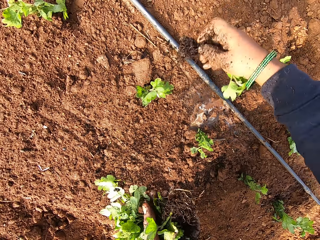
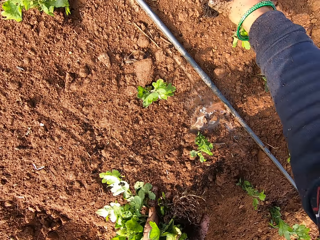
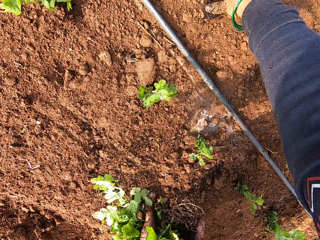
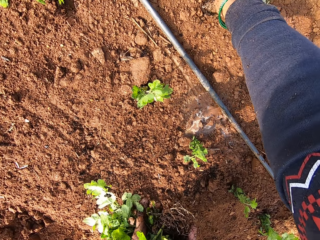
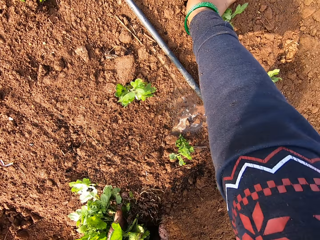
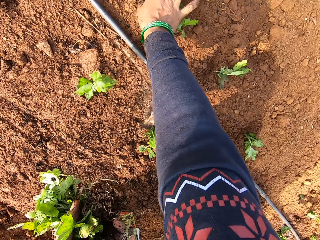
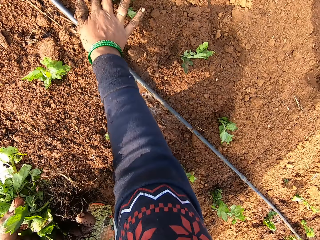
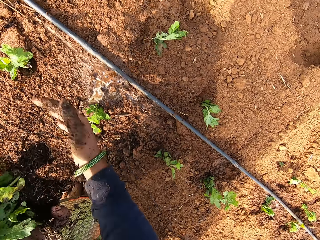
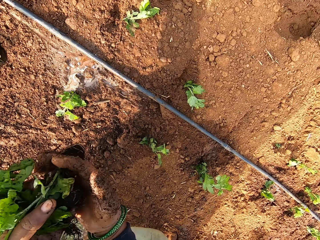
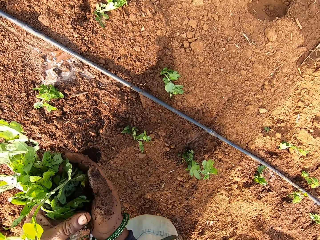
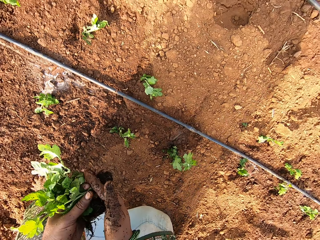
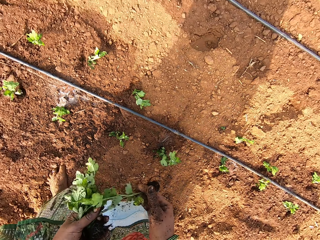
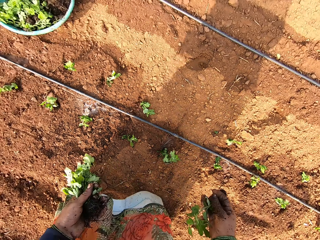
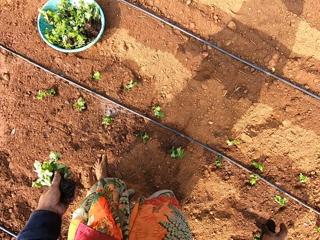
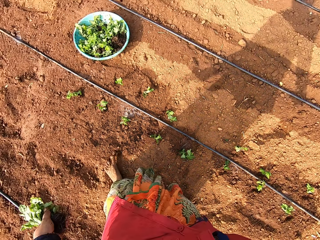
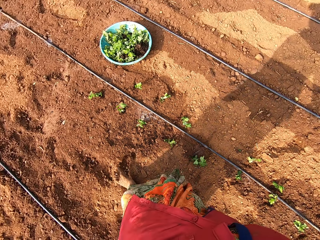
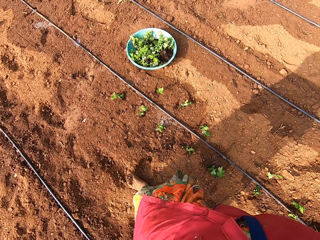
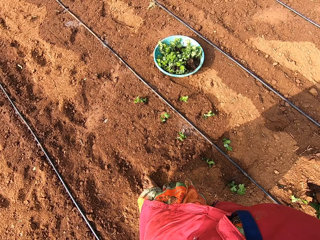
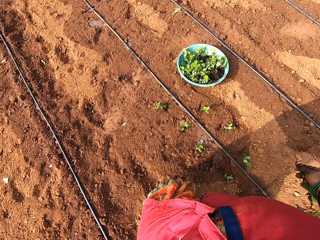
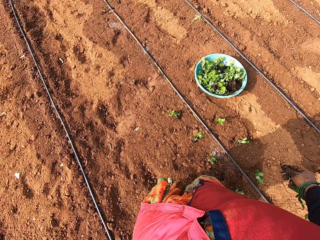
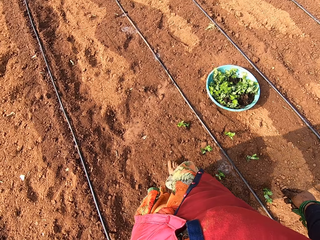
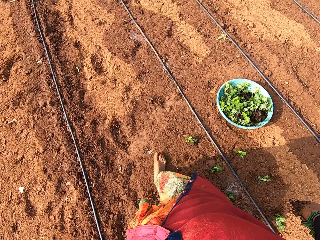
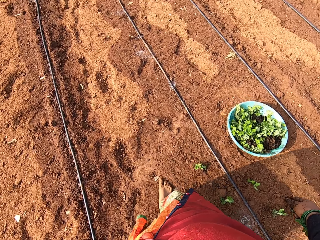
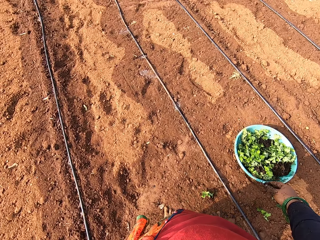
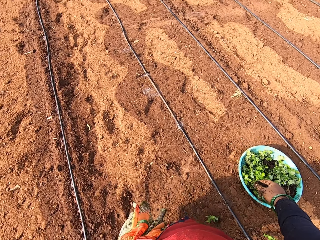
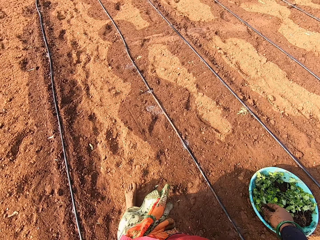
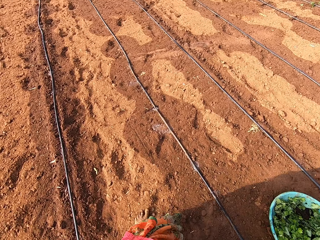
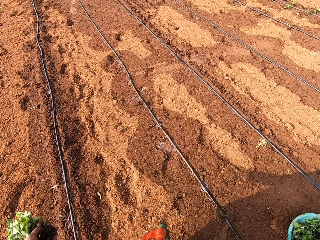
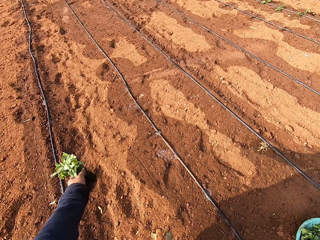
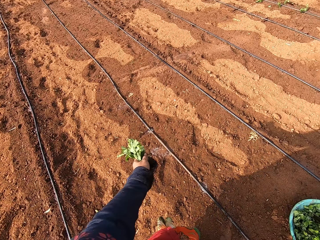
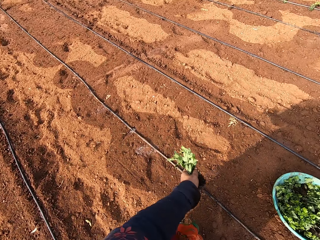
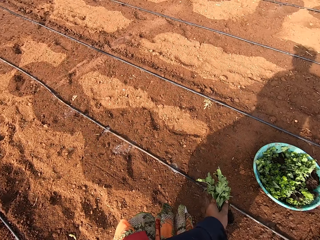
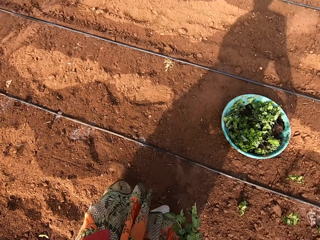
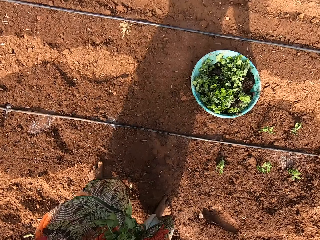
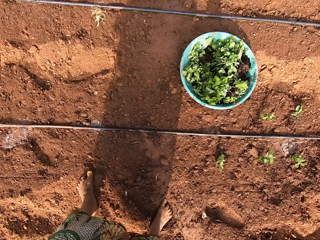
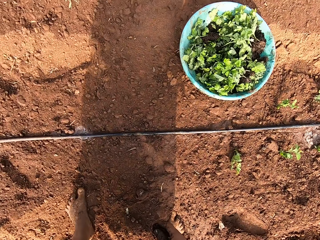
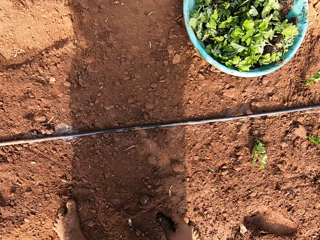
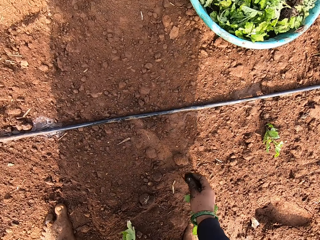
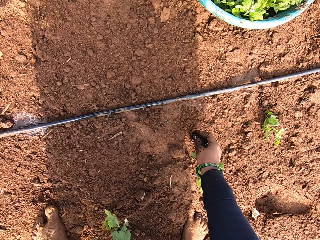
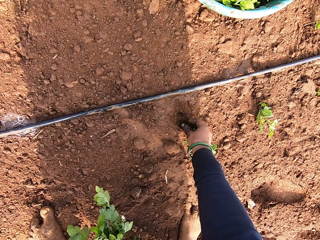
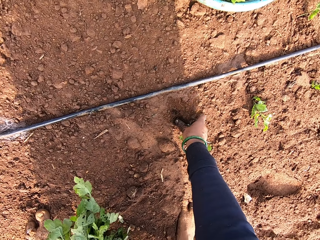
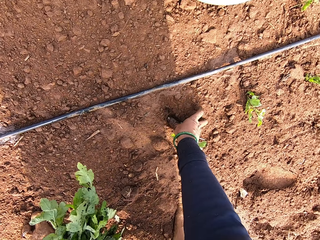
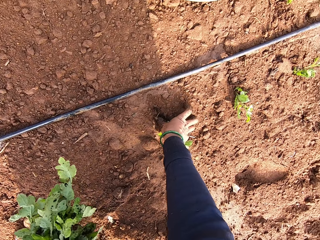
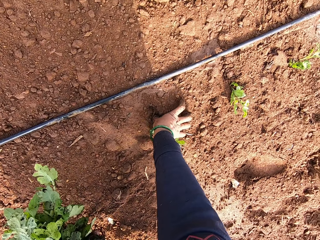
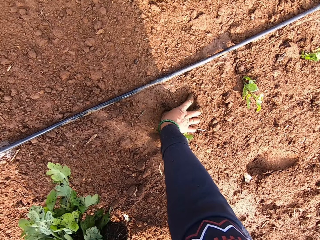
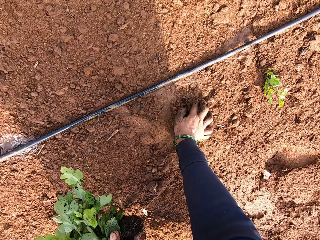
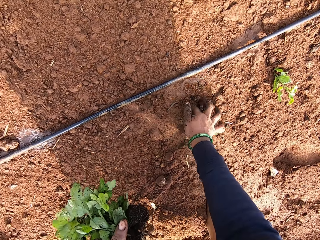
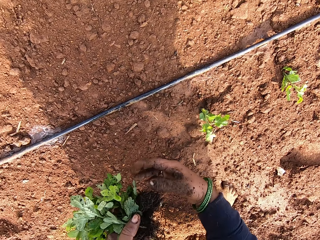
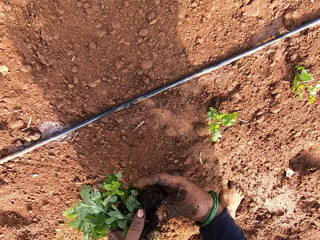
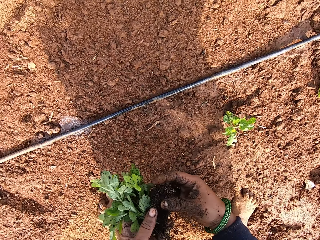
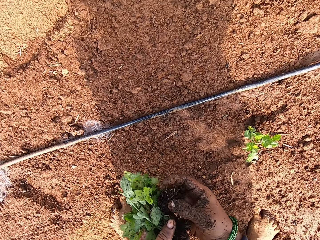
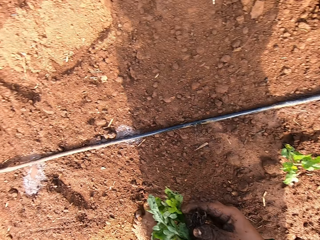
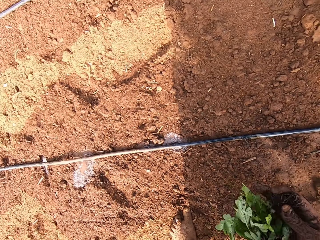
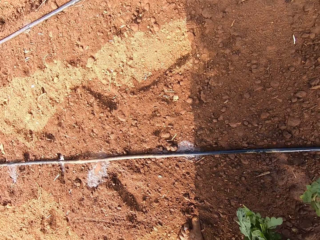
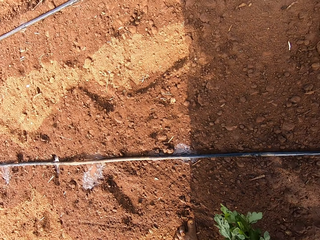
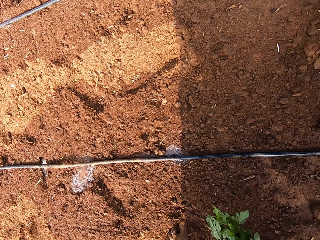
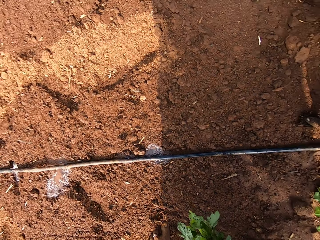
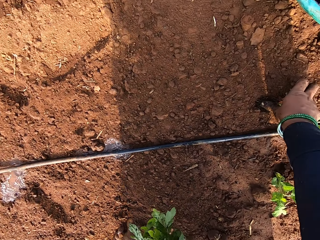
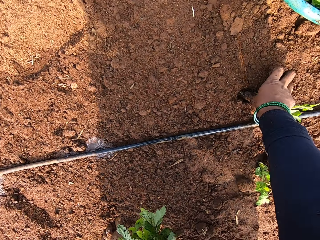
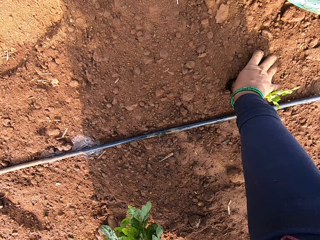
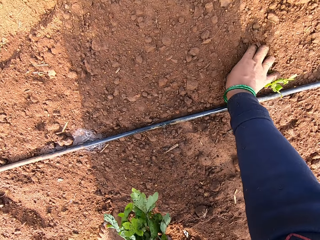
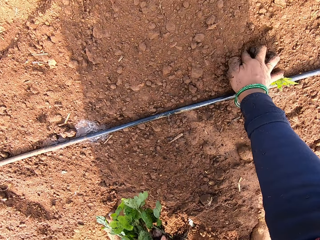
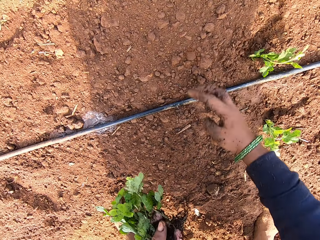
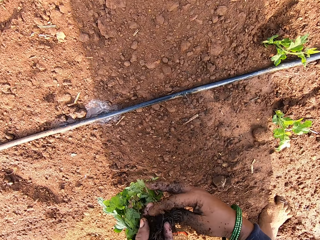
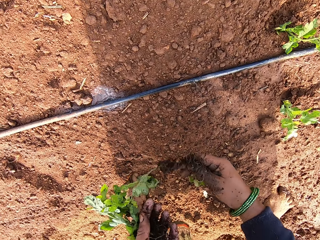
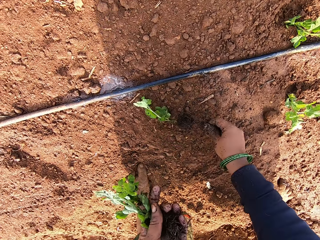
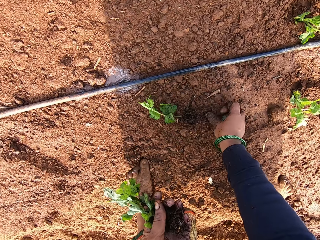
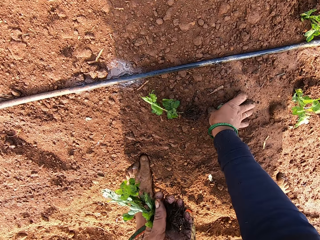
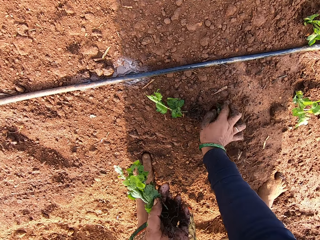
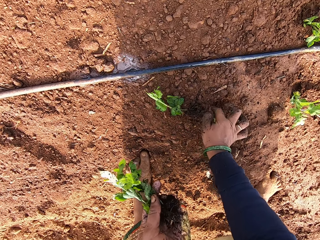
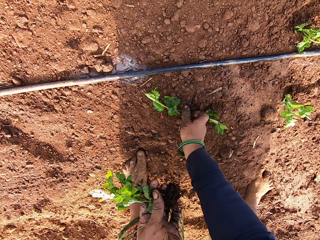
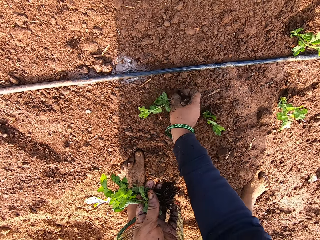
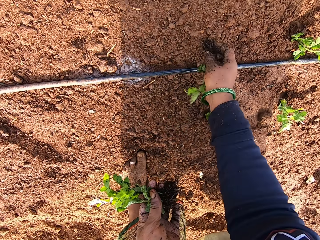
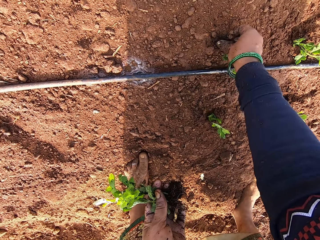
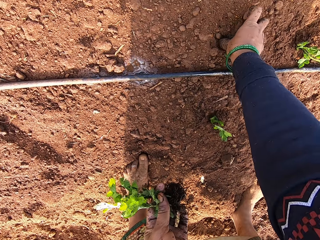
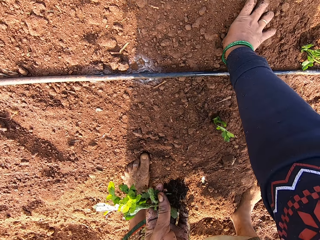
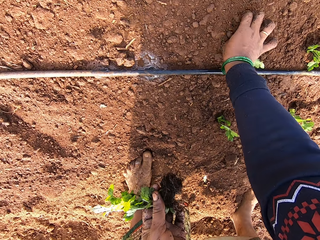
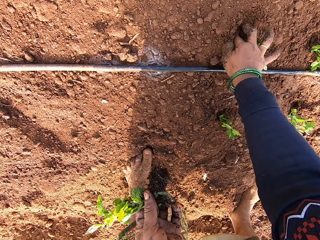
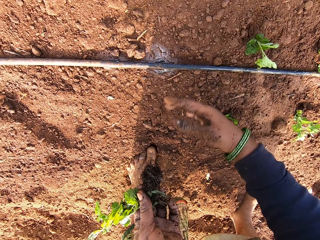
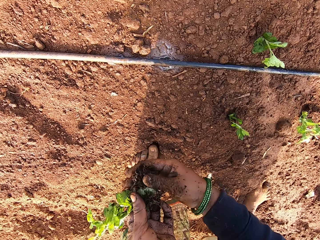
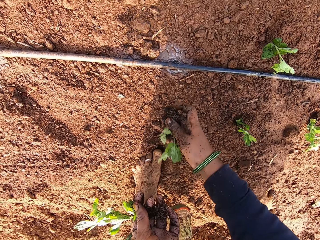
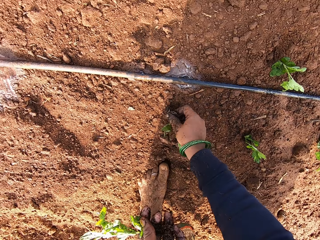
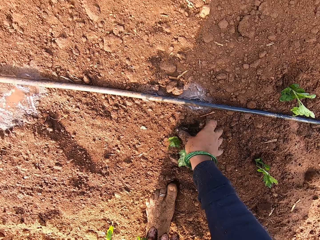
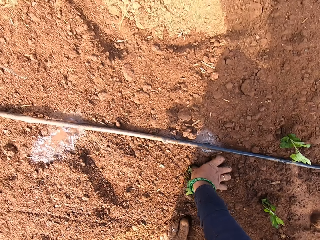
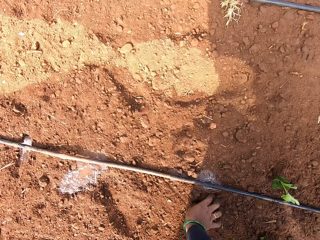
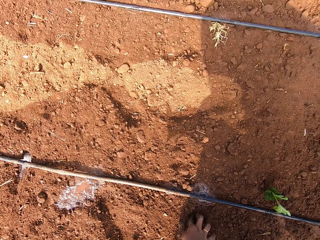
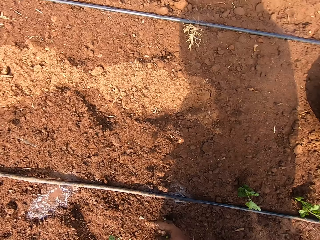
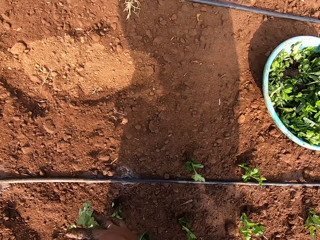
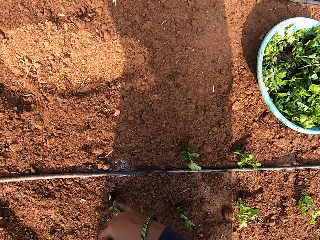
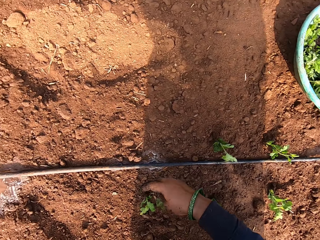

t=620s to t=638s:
The camera wearer plants the vegetable leaf on the ground with her right hand. She takes a vegetable leaf from her left hand with her right hand. She looks around the garden and walks around the garden. She plants the vegetable leaf on the ground with her right hand. She takes a vegetable leaf from her left hand with her right hand. She interacts with a man. She plants the vegetable leaf on the ground with her right hand. She takes some vegetable leaves from her left hand with her right hand. The man interacts with the camera wearer and the woman. The camera wearer plants the vegetable leaf on the ground with her right hand. She picks a vegetable leaf from the ground with her right hand. She plants the vegetable leaf on the ground with her right hand. She takes a vegetable leaf from her left hand with her right hand. She plants the vegetable leaf on the ground with her right hand. The woman interacts with another man. The camera wearer takes a vegetable leaf from her left hand with her right hand.

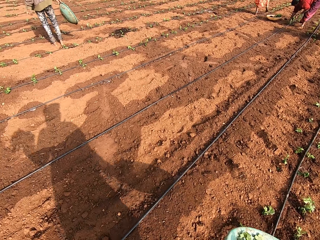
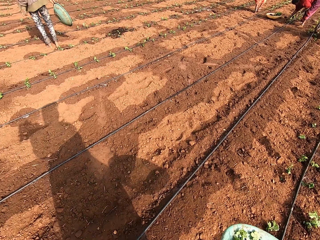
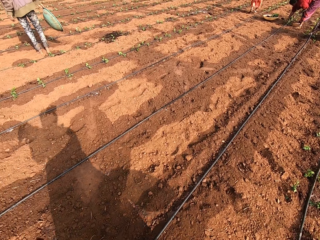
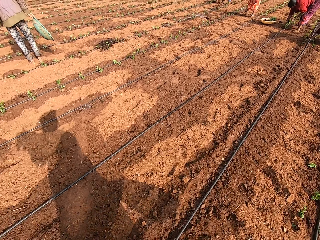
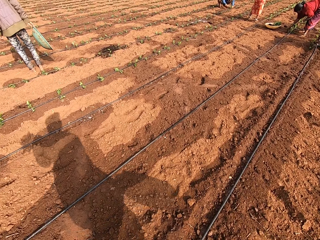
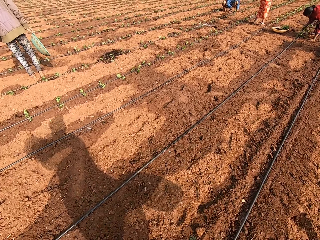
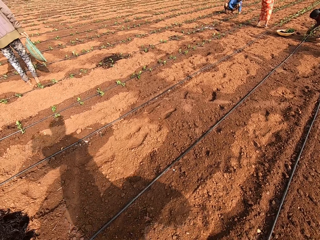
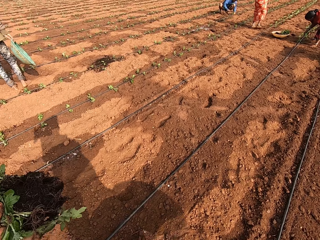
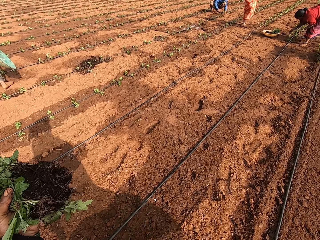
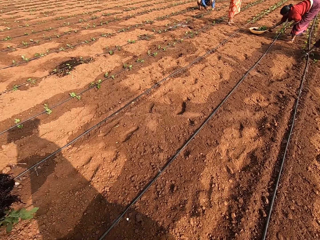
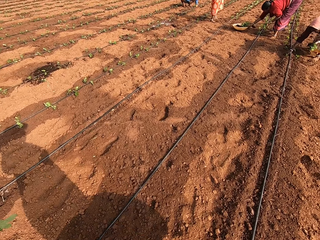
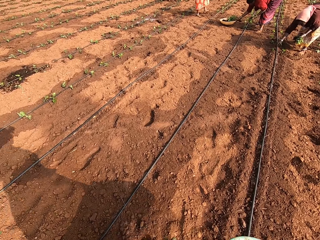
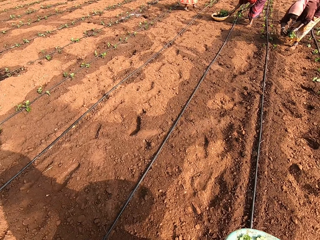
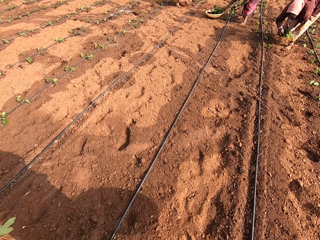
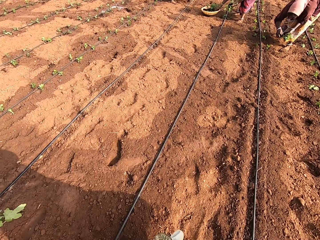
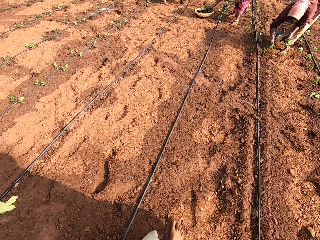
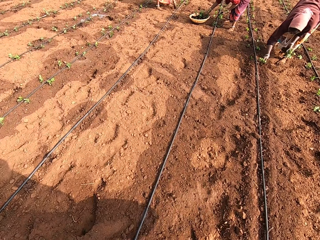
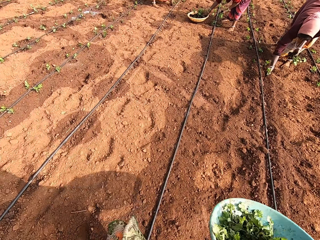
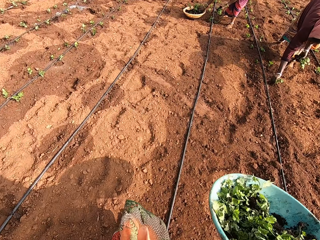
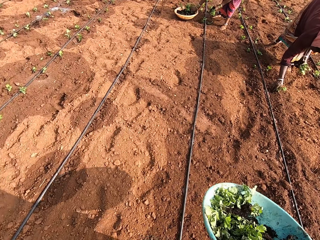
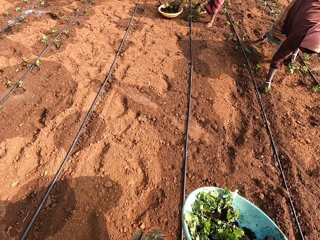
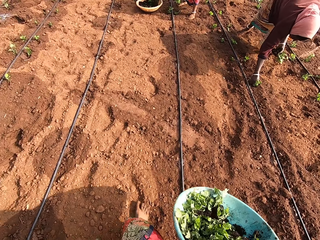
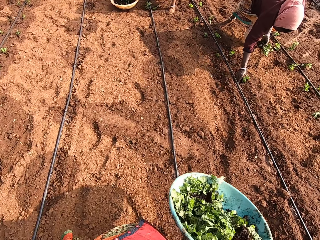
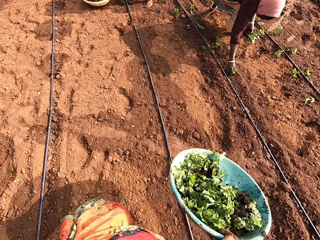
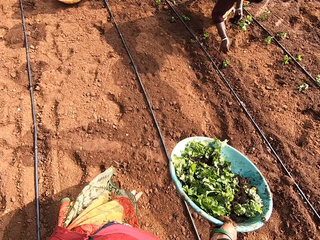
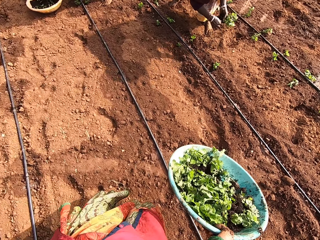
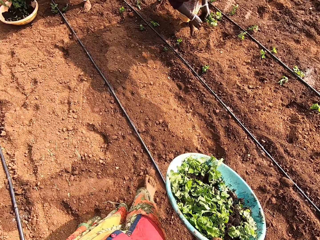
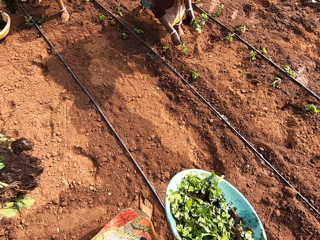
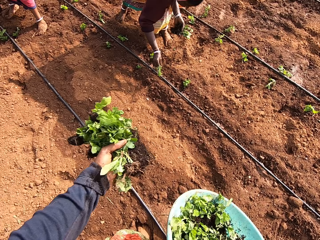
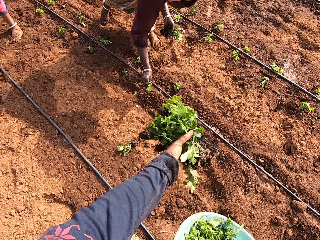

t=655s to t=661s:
A man hits a nail on the ground with a hammer in his right hand. The camera wearer walks around the garden. A woman drags a bowl of vegetable leaves on the ground with her right hand. Another woman takes a vegetable leaf from her left hand with her right hand. The first woman takes some vegetable leaves from the bowl on the ground with her right hand. The other woman plants the vegetable leaf on the ground with her right hand. The other woman takes a vegetable leaf from her left hand with her right hand.
